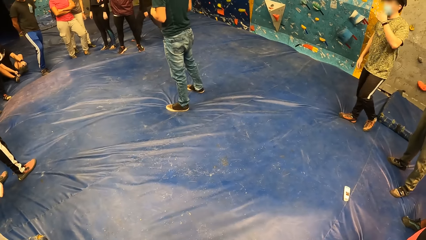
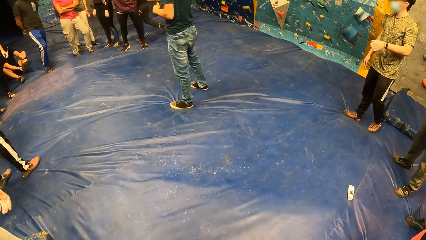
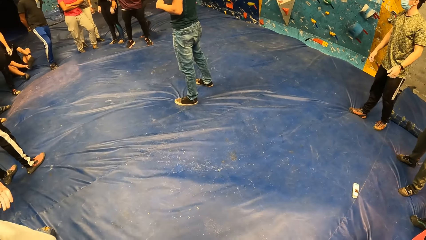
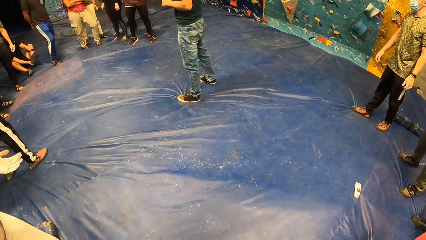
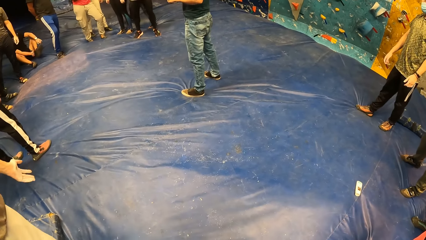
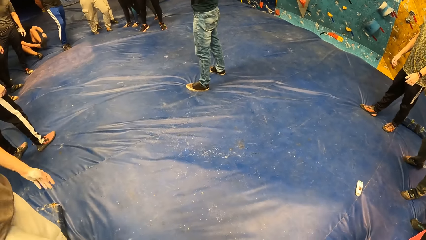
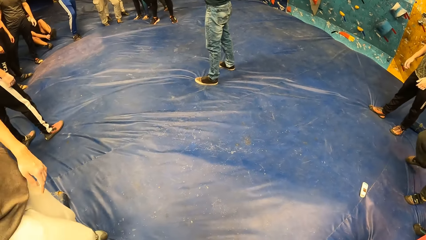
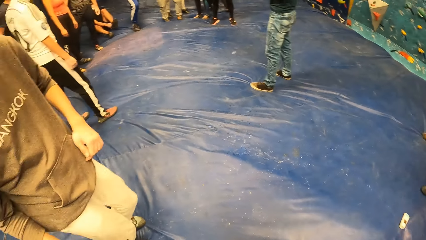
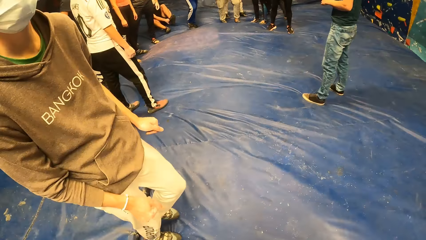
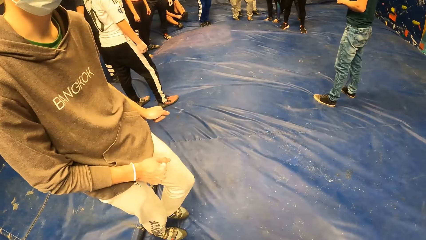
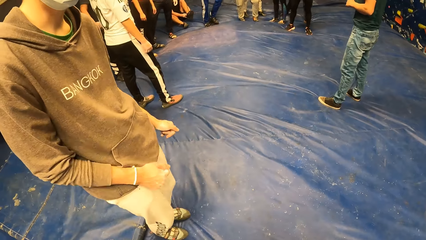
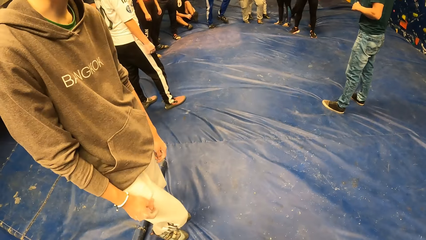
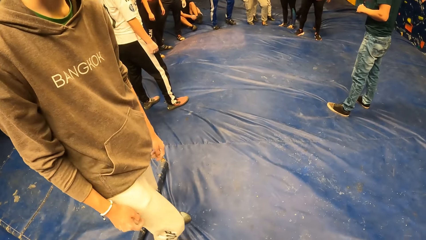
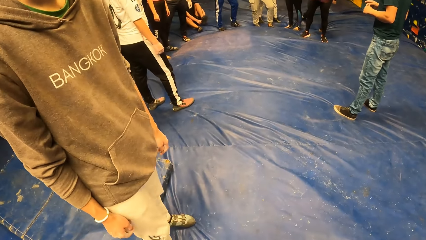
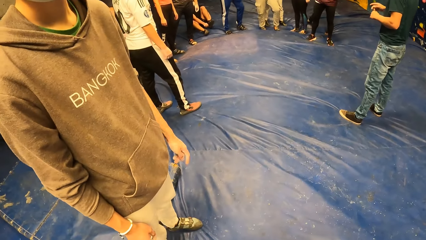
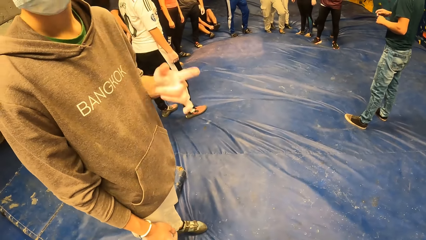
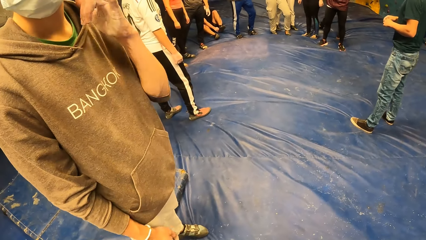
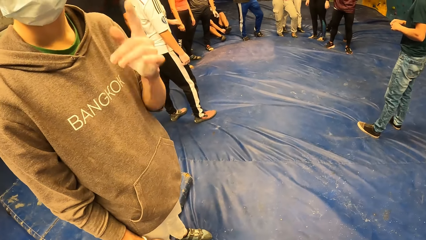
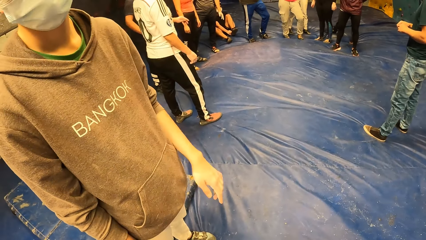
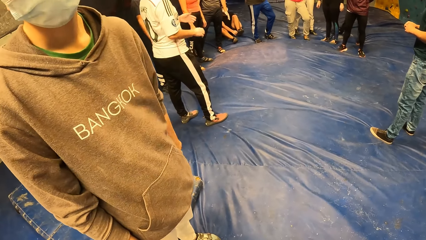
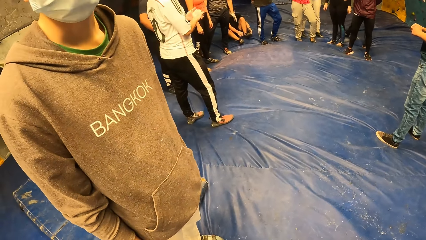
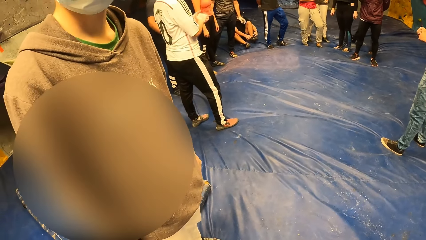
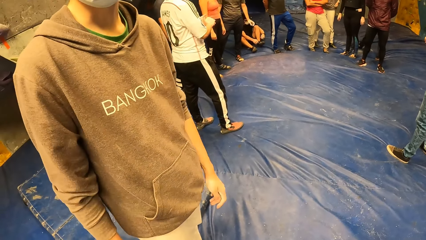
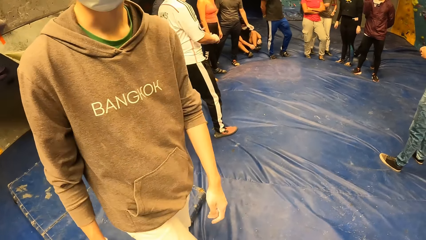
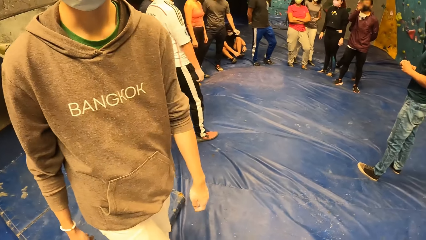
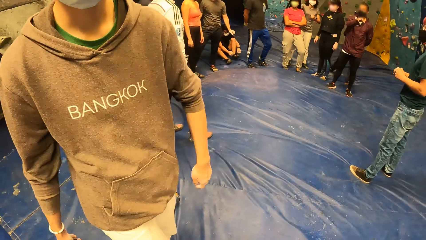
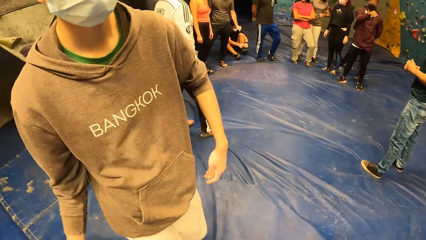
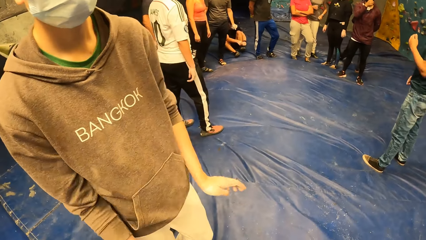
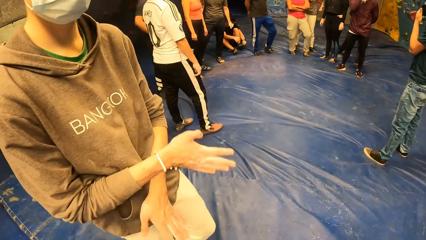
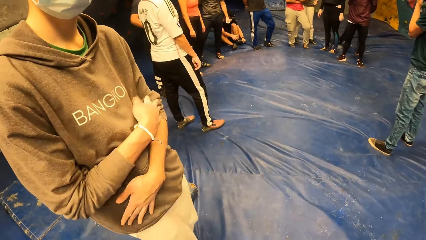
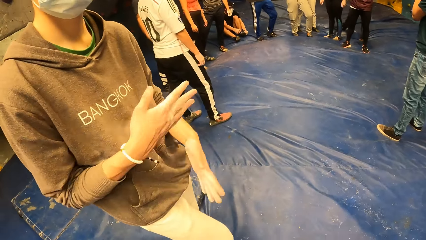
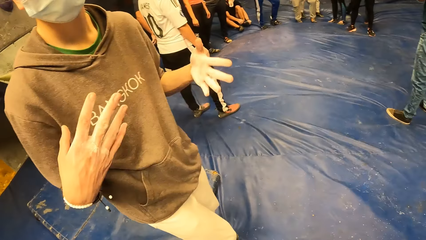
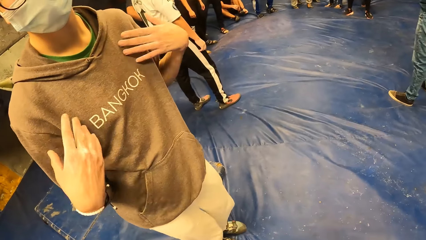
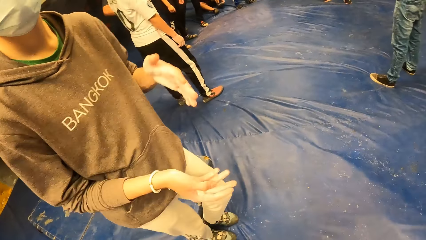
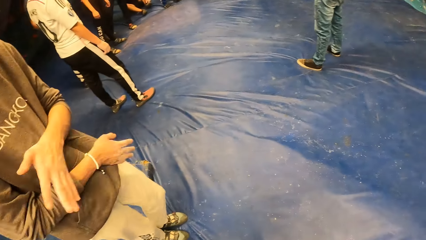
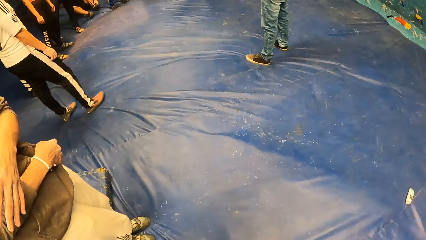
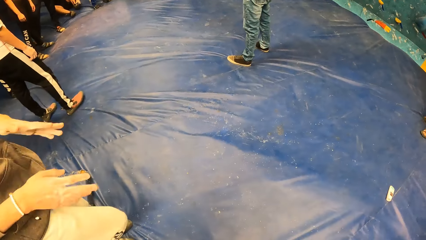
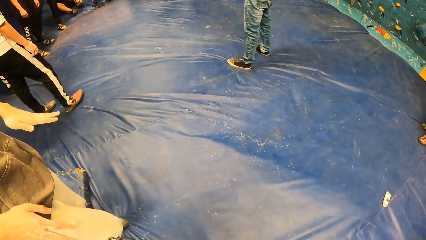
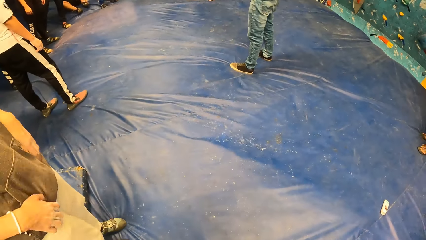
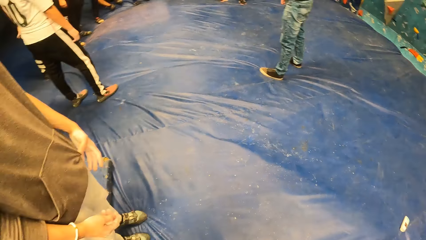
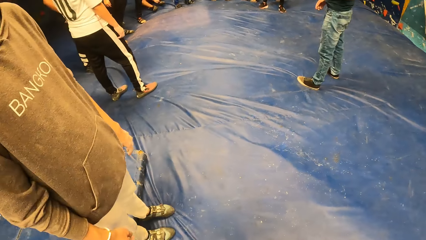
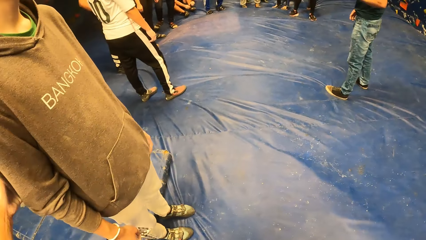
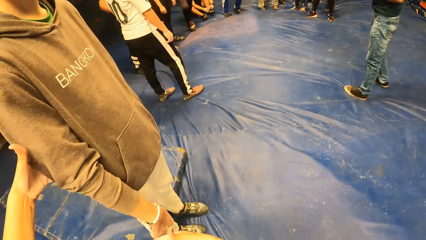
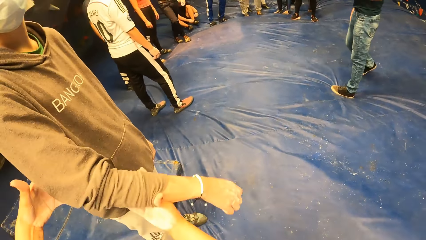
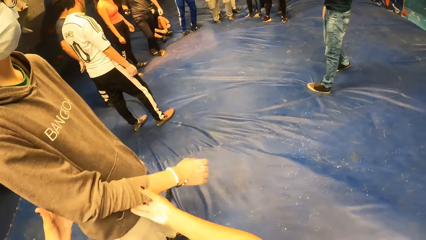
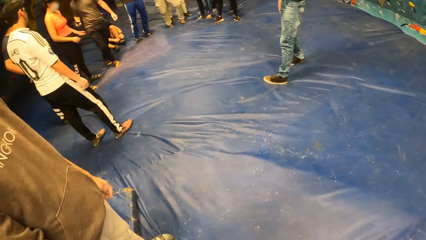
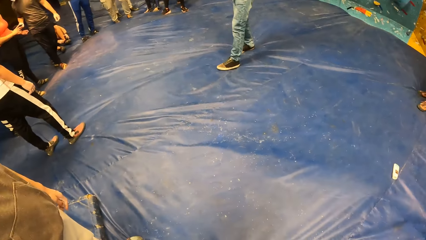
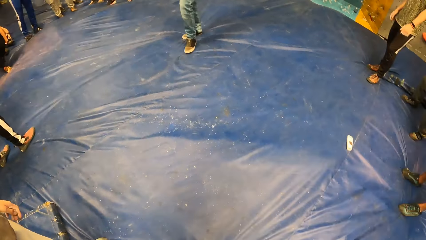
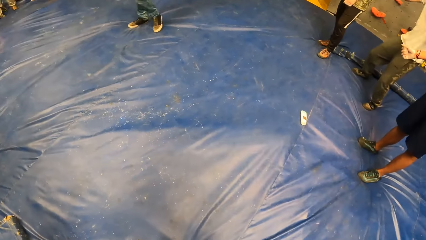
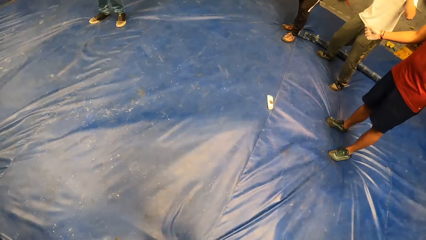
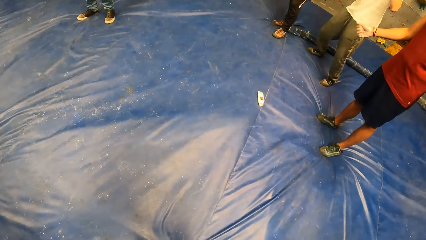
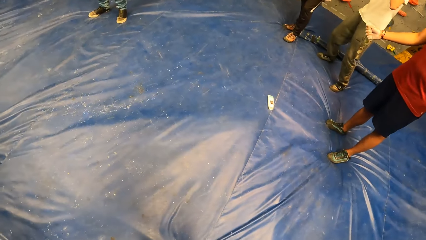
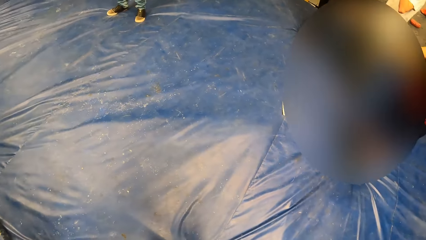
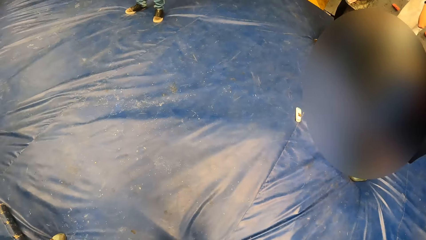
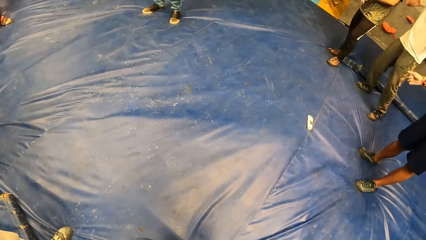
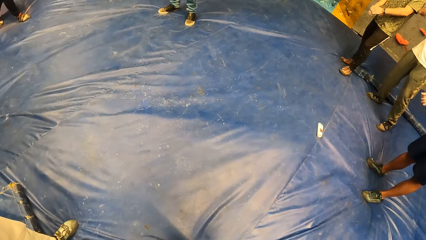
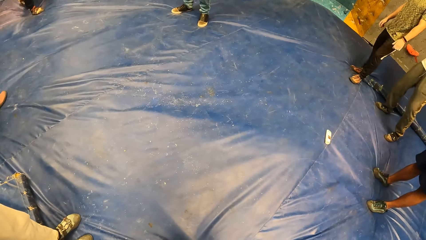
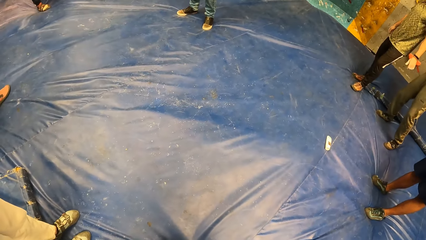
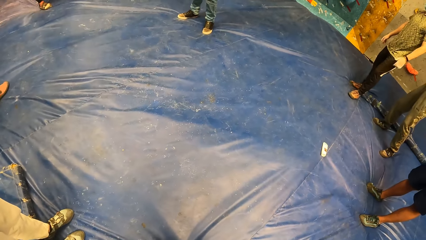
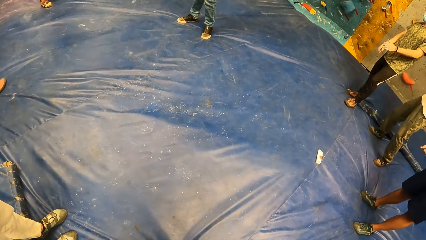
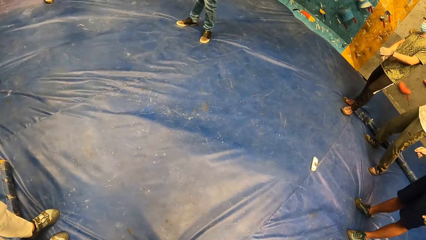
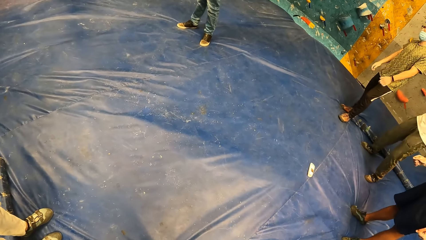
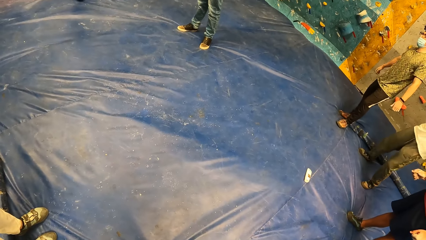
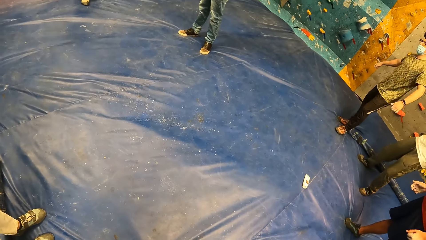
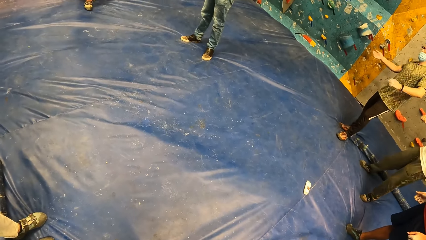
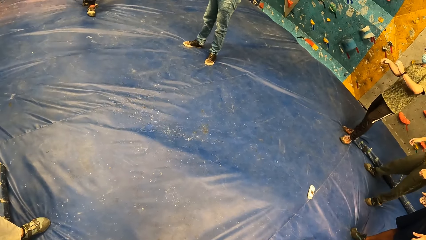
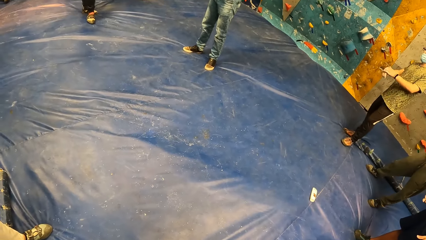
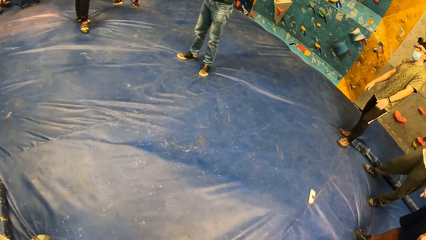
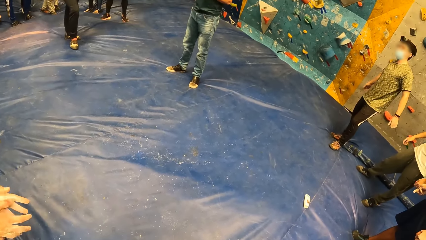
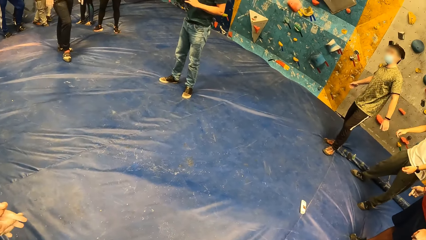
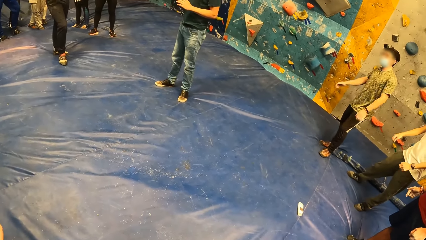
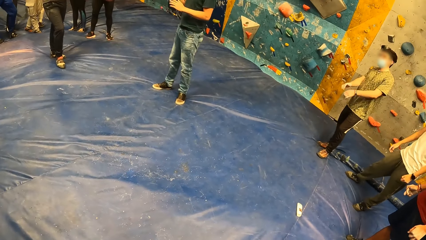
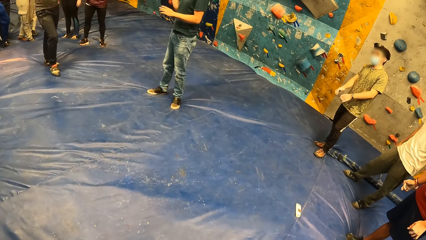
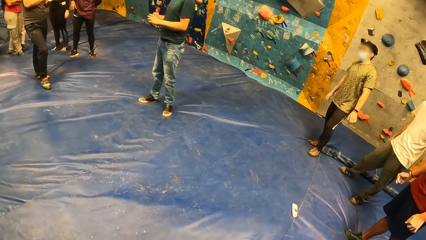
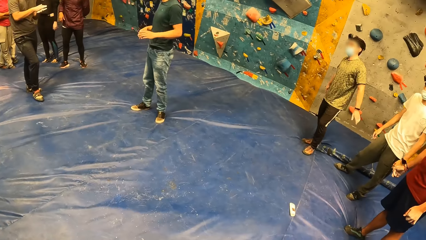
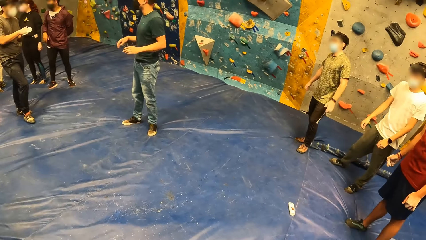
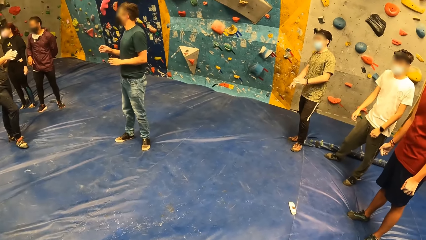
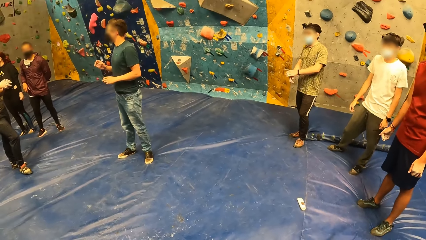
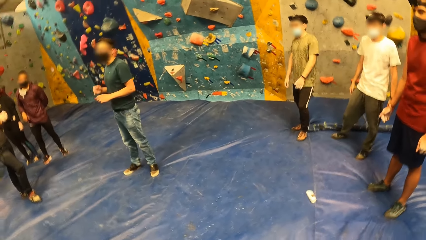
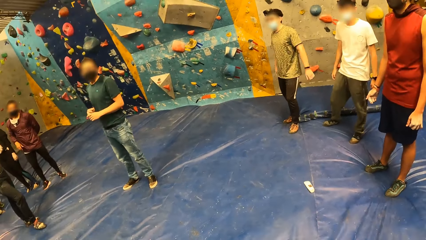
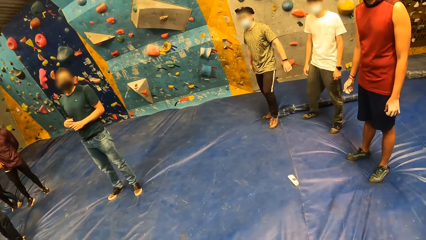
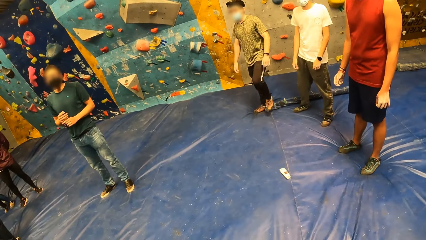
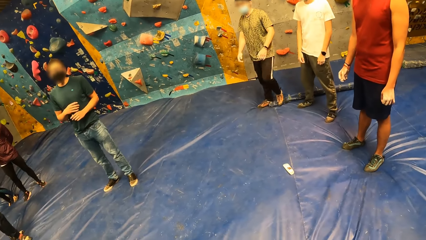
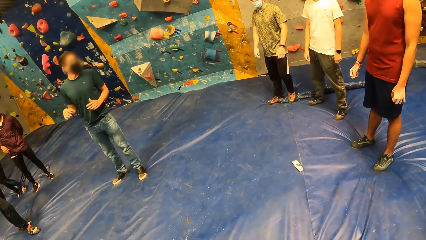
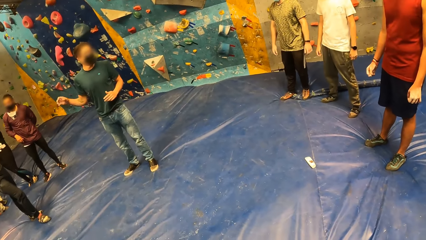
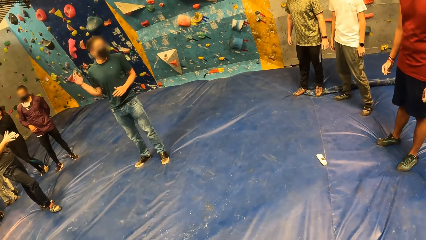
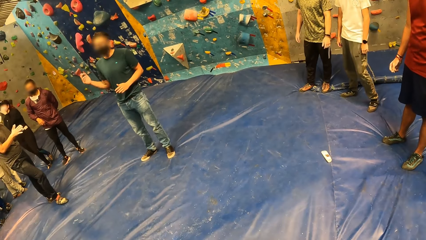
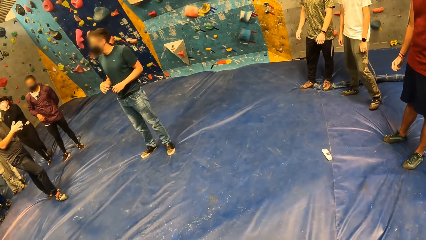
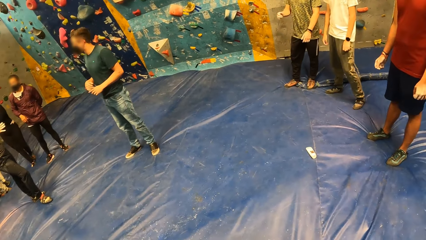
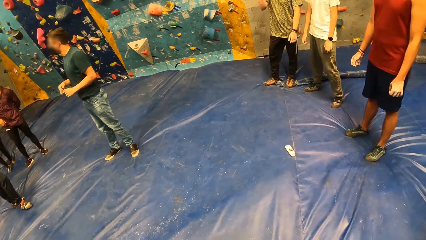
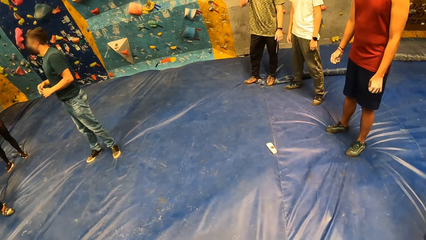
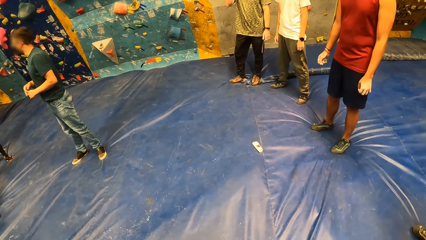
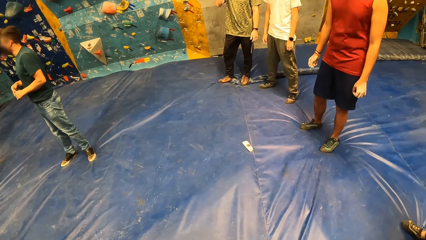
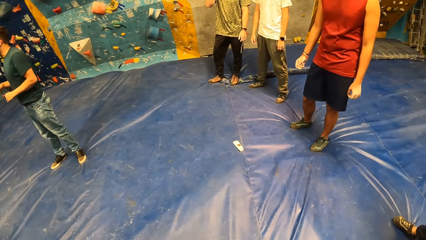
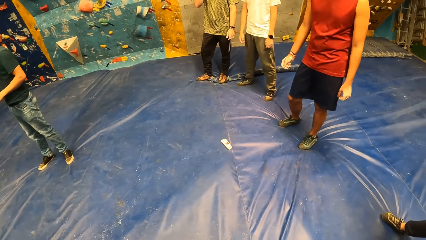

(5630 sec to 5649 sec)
The man dances. The man is dancing. The camera wearer holds the man's right hand with her left hand. She holds the man's right hand with her right hand. She looks around. Another man instructs a group of people.
